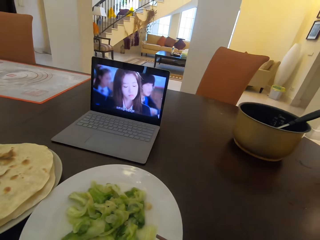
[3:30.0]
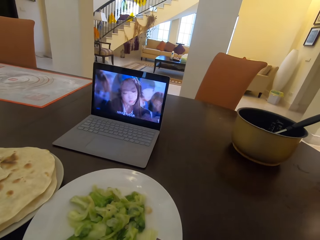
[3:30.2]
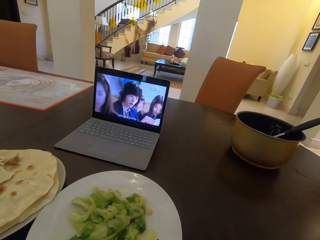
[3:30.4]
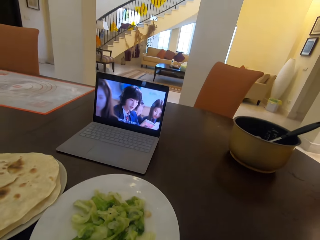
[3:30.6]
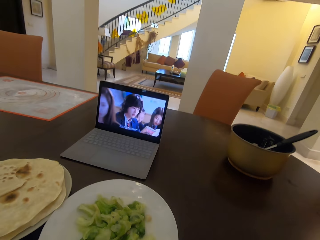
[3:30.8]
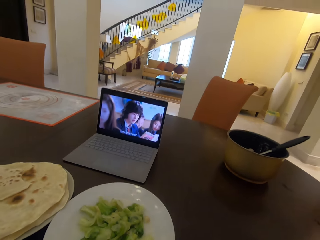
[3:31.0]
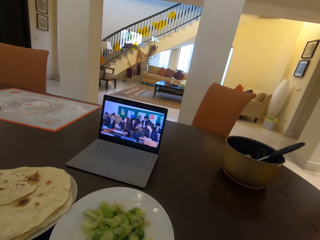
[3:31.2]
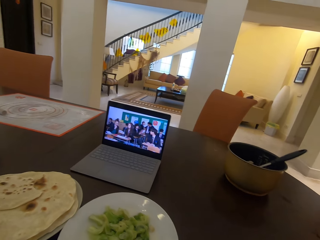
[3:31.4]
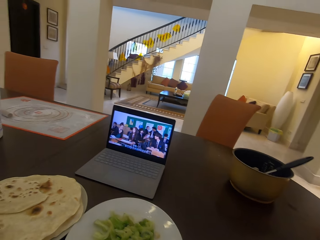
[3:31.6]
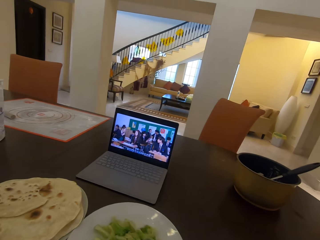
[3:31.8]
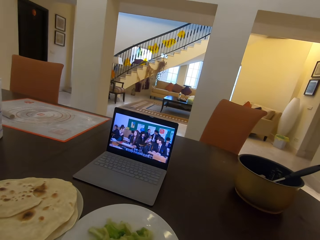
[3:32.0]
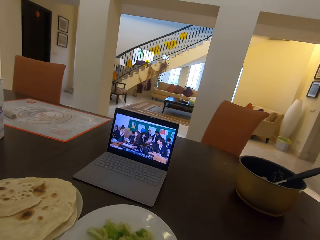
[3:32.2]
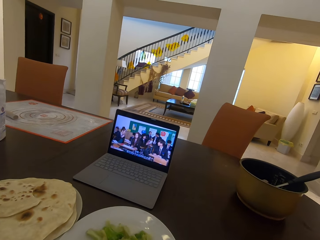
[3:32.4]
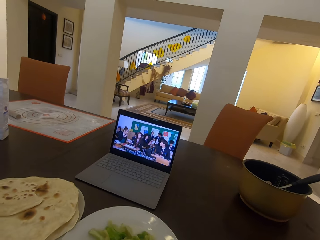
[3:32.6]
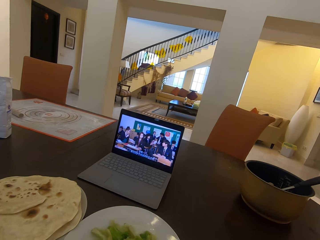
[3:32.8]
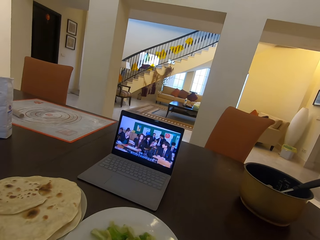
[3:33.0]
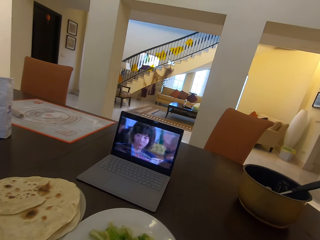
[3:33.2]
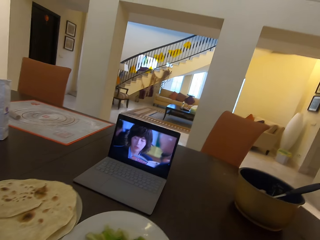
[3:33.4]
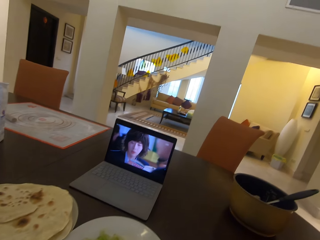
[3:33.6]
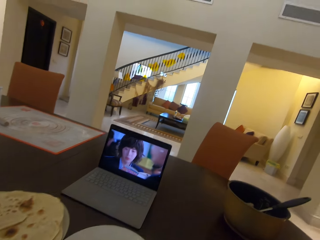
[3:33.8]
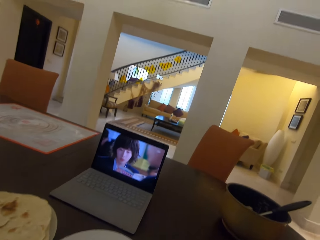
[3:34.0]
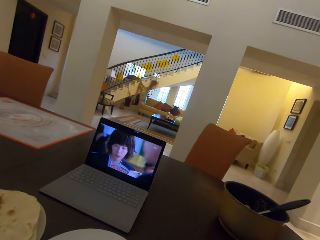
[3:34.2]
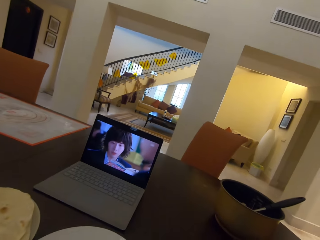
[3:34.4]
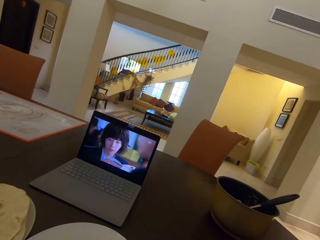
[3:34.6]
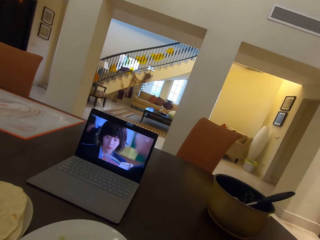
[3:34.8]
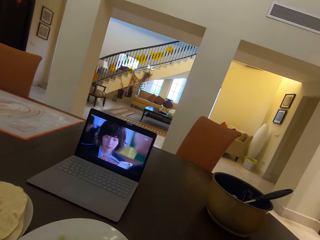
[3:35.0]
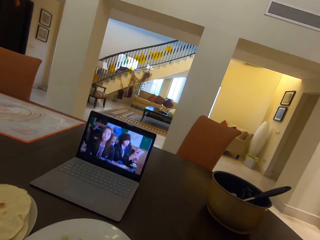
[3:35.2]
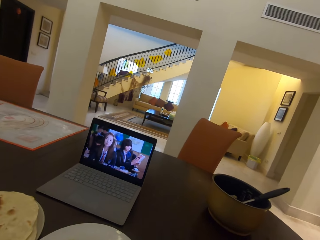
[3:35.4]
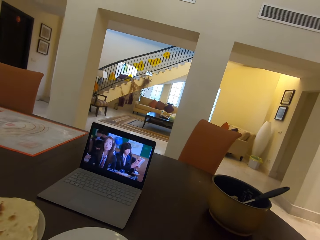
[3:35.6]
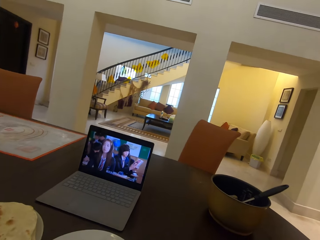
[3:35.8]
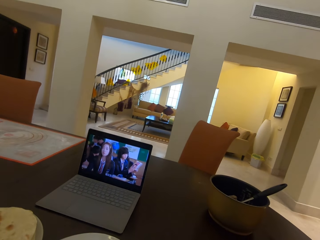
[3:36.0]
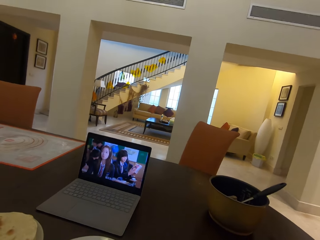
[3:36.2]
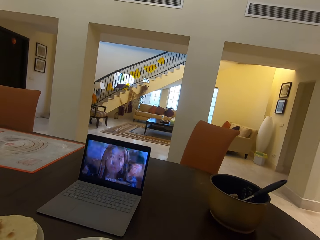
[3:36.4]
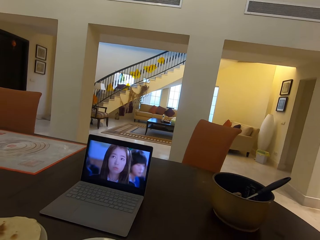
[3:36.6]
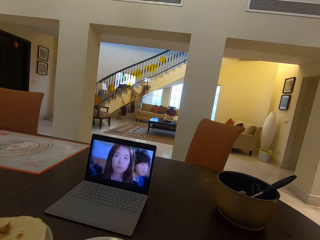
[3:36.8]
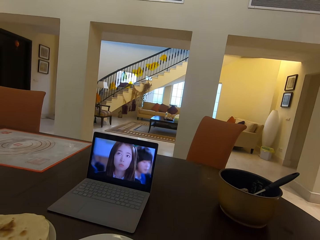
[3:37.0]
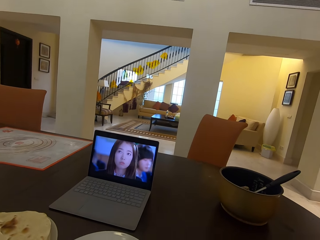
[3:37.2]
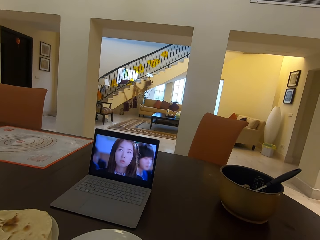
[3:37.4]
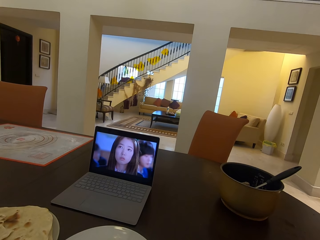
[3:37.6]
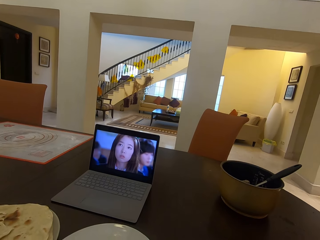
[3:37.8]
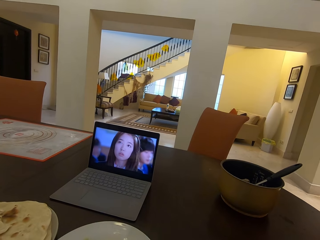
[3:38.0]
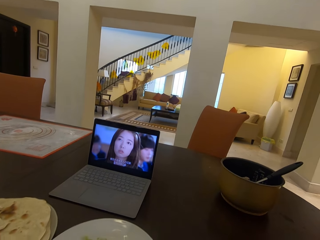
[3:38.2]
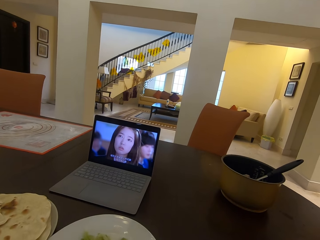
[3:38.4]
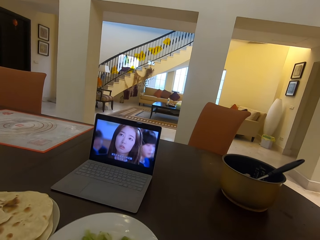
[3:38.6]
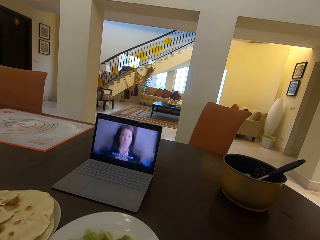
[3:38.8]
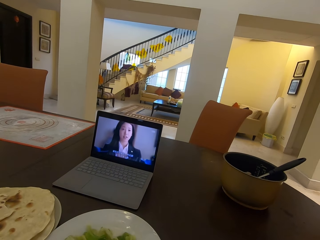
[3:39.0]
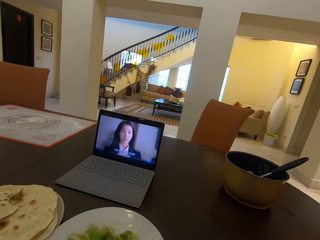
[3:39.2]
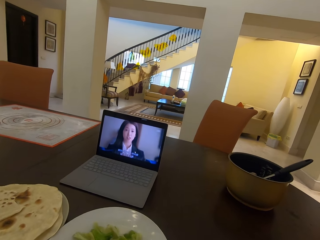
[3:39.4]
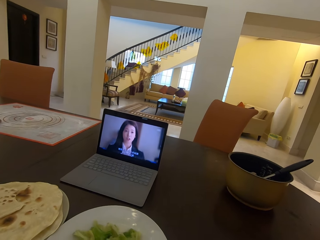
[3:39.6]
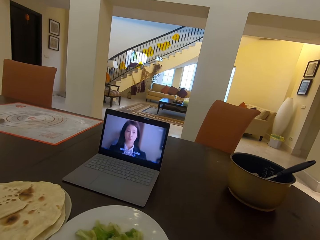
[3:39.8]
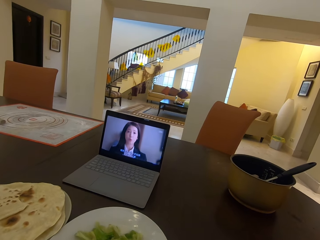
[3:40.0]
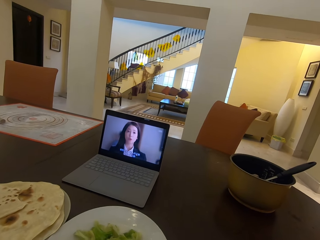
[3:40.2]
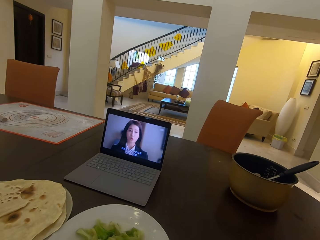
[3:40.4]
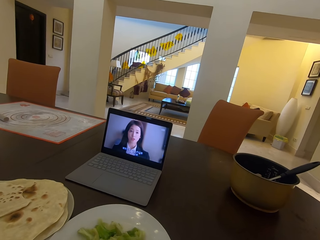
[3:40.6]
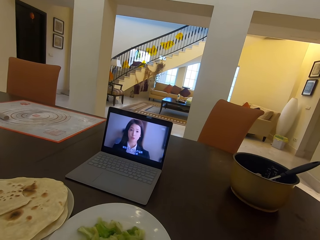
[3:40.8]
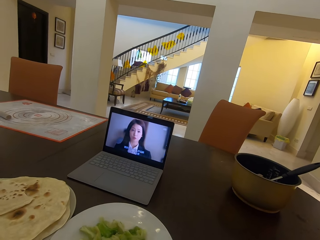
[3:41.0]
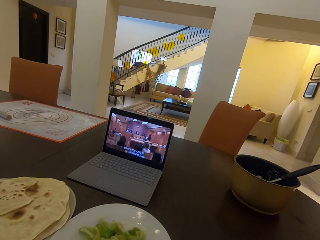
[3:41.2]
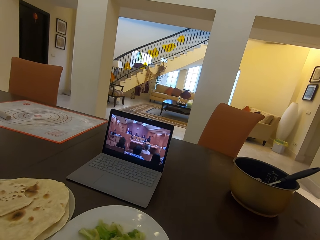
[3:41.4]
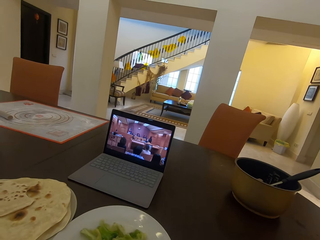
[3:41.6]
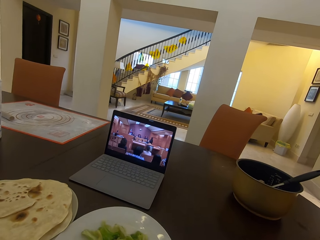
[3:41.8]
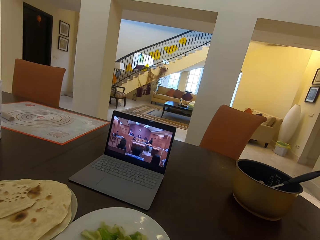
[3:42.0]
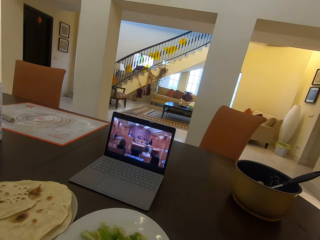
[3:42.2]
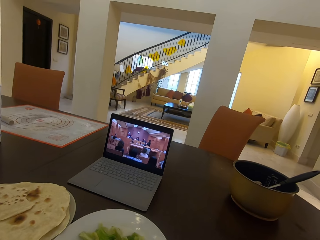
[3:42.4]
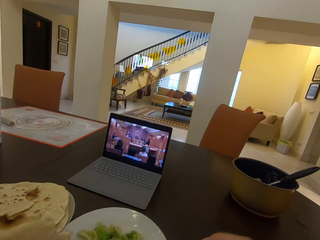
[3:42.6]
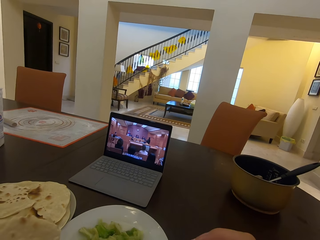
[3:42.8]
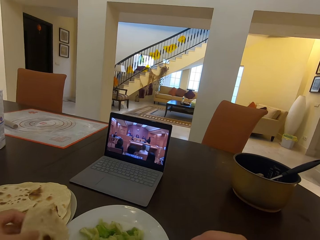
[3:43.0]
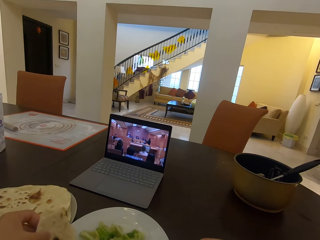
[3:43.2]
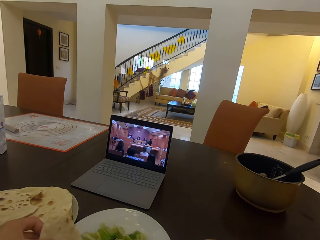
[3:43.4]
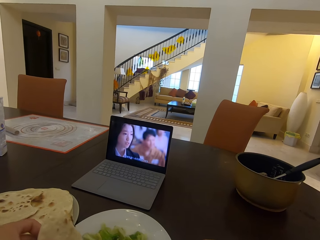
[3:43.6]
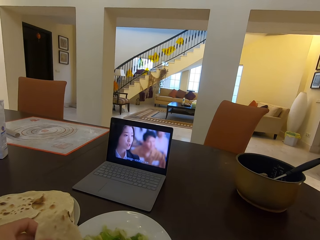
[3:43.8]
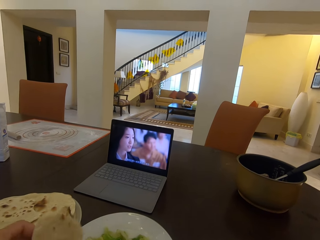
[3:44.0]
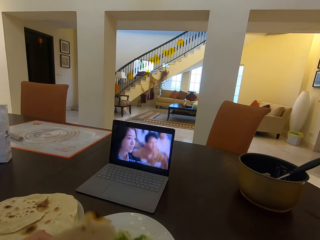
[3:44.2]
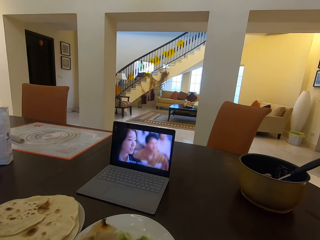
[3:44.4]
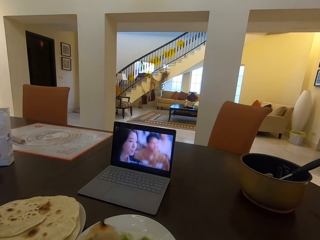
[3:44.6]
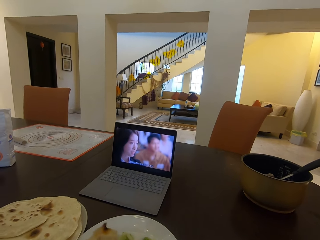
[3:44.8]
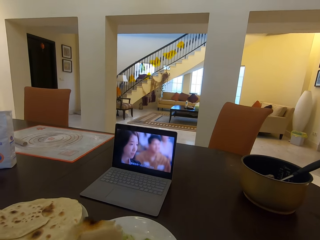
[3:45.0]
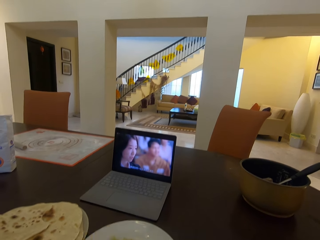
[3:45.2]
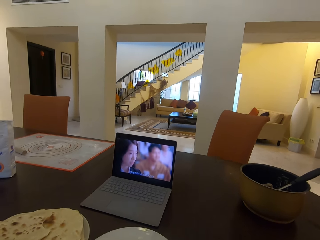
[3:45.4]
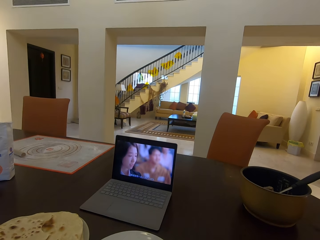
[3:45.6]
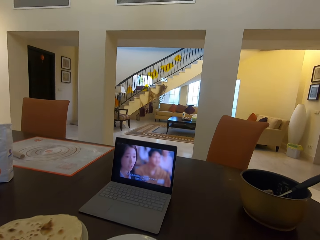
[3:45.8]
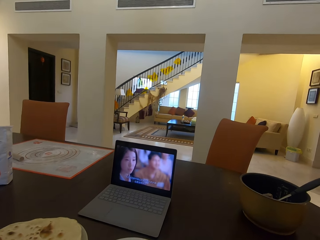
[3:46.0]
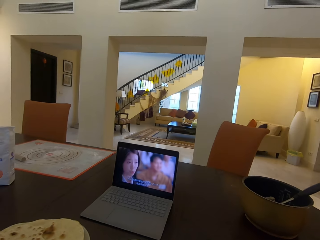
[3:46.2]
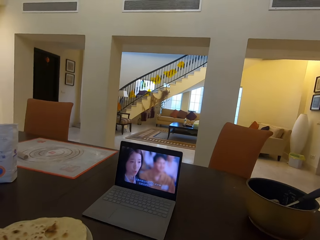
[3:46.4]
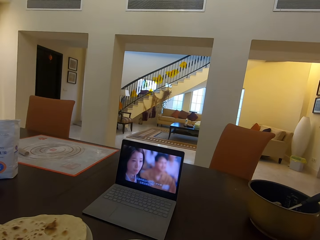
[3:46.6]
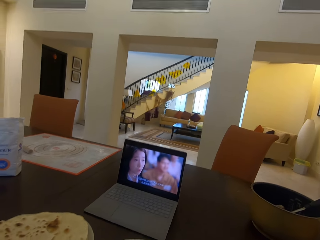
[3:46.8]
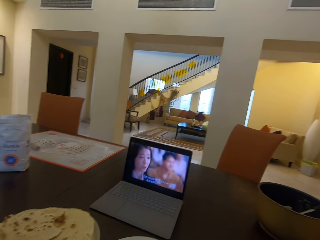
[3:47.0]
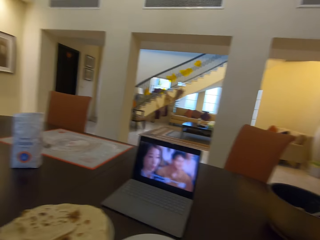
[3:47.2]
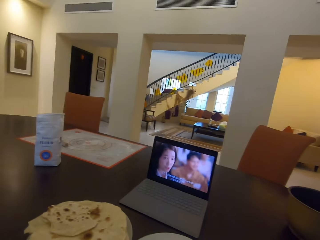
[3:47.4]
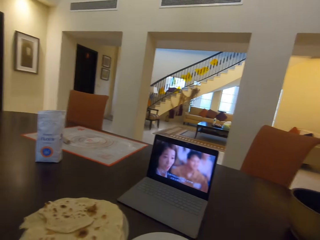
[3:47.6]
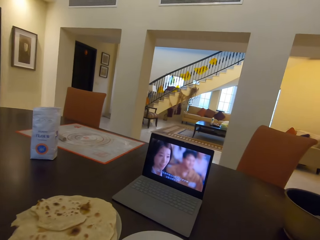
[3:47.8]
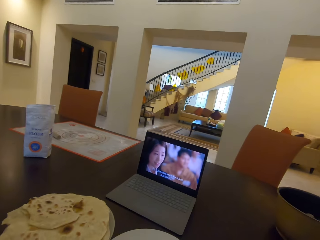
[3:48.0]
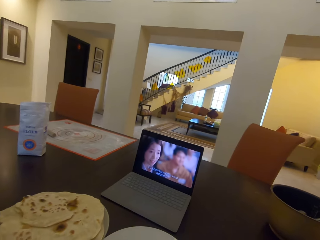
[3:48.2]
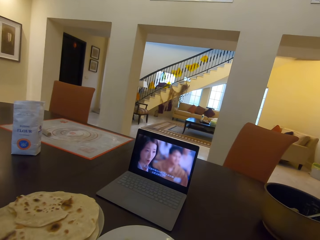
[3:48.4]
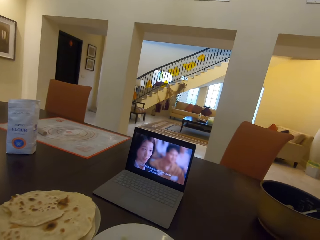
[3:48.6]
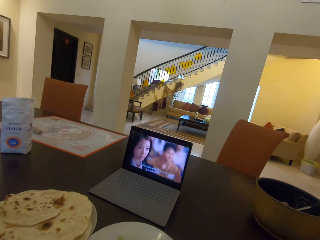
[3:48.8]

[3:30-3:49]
The camera wearer watches the movie from the laptop. They pick food. They watch the movie from the laptop.

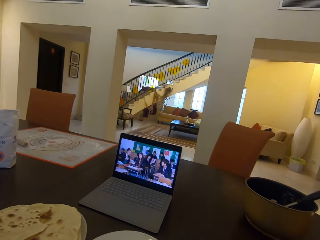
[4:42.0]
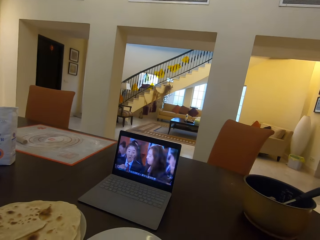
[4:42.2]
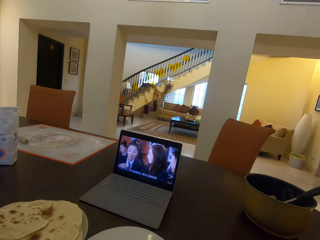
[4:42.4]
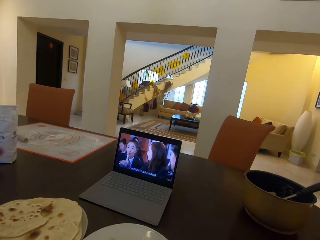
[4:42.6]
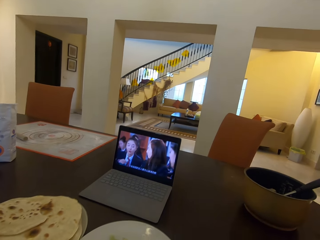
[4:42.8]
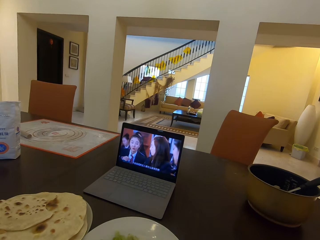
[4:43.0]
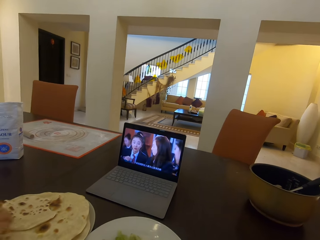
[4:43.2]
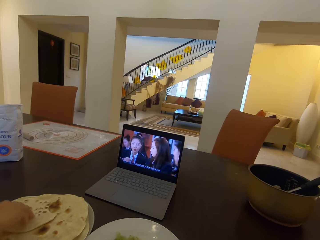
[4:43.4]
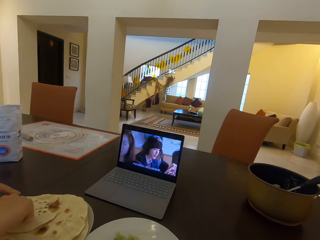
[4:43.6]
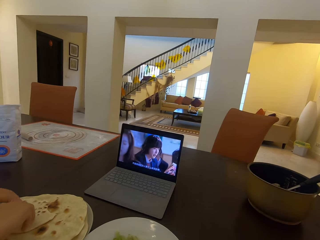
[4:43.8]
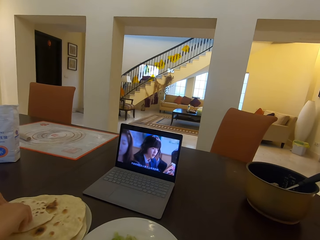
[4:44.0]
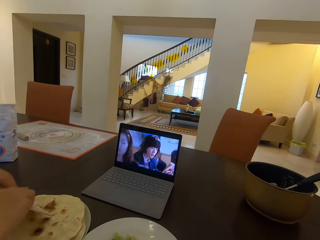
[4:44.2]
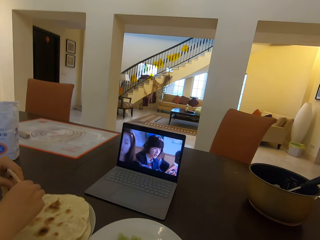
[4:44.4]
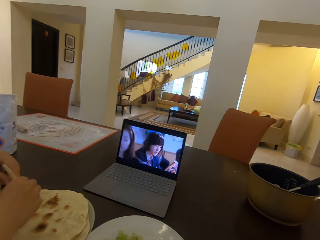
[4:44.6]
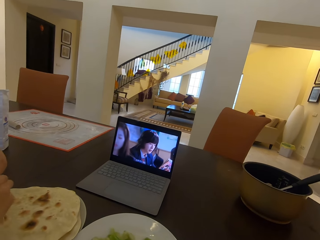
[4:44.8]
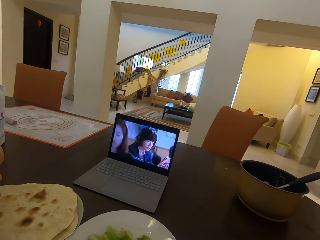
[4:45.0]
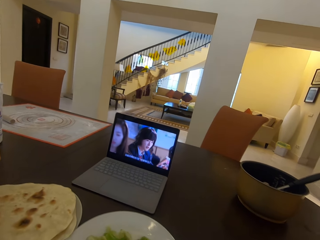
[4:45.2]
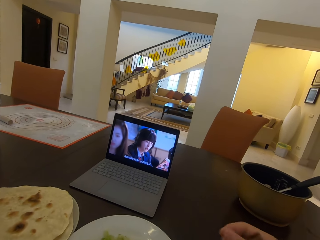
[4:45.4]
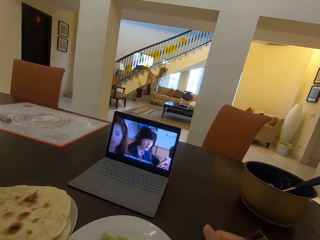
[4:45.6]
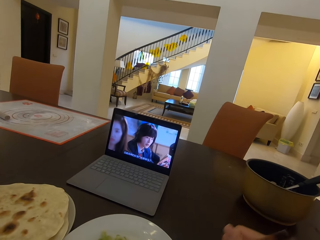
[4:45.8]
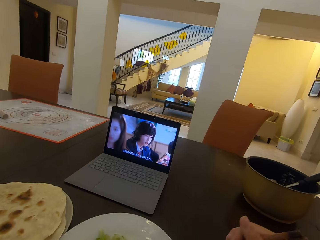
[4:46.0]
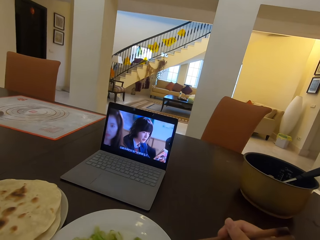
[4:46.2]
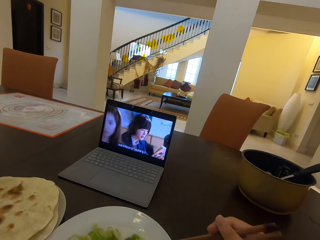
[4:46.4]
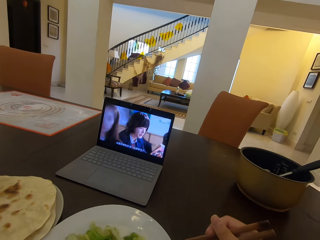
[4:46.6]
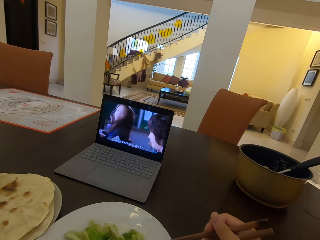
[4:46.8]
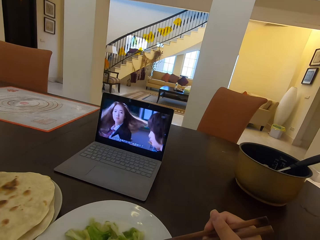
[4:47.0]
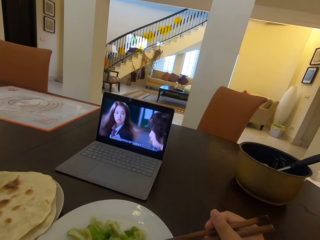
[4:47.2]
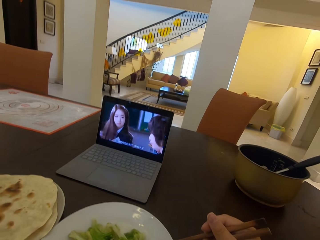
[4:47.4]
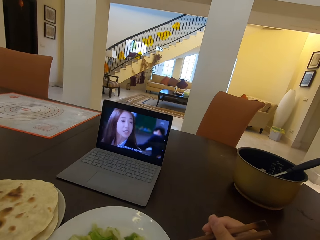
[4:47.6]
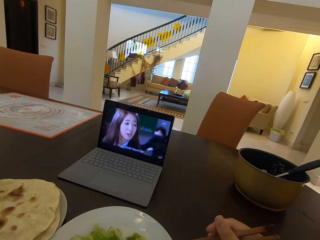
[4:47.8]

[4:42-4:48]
A lady takes flat bread with her hands. The camera wearer picks chopsticks on a plate.
